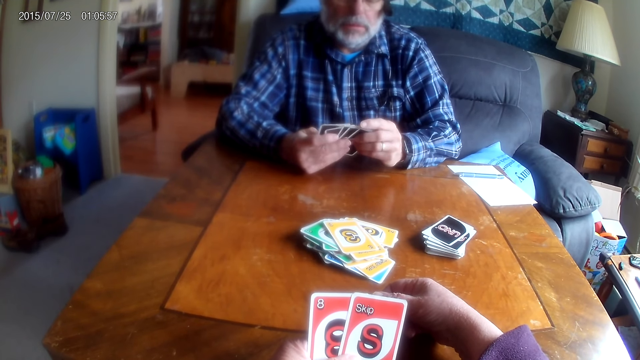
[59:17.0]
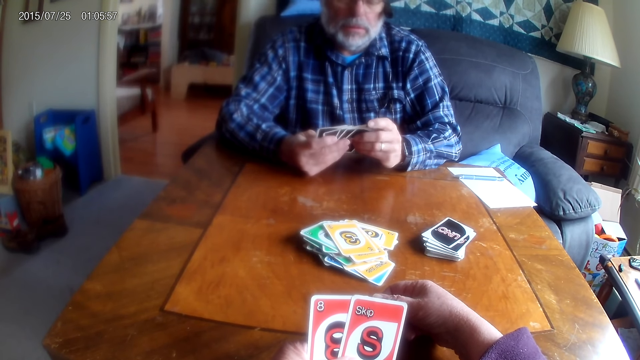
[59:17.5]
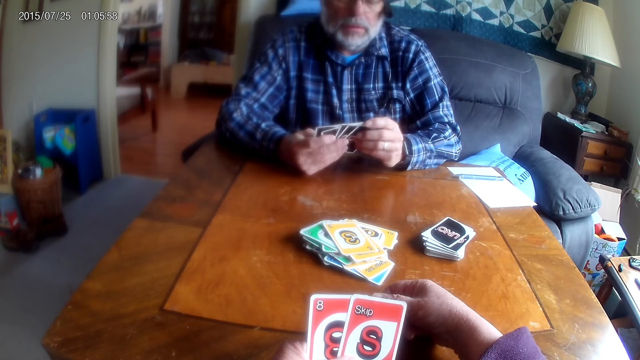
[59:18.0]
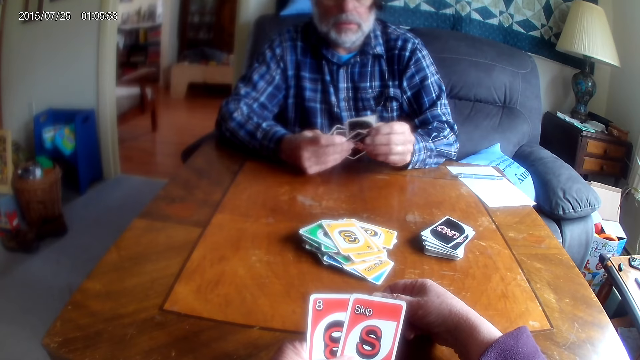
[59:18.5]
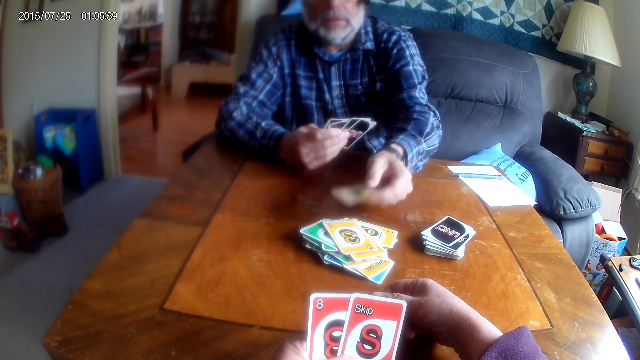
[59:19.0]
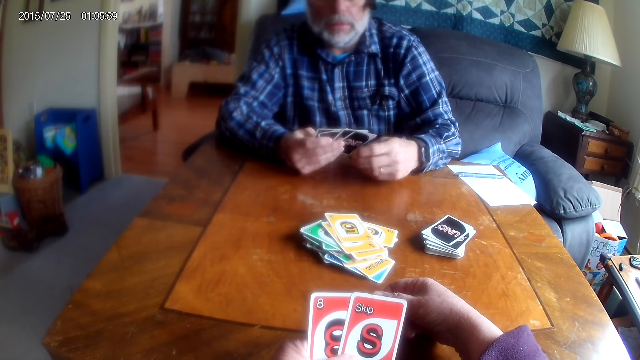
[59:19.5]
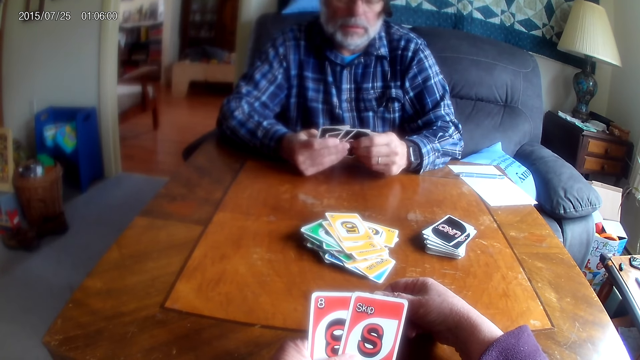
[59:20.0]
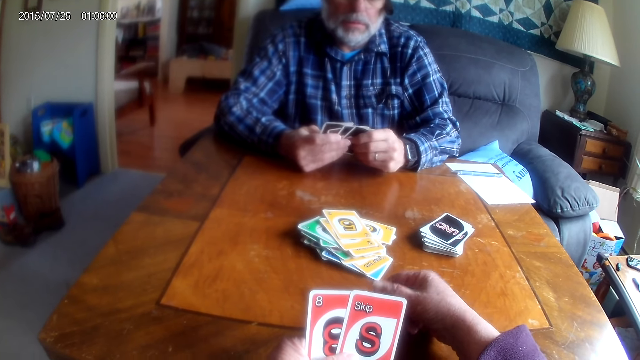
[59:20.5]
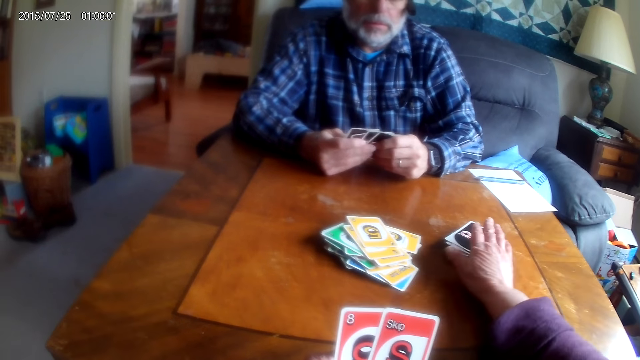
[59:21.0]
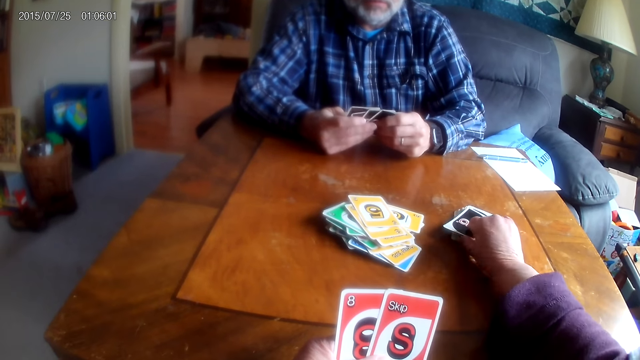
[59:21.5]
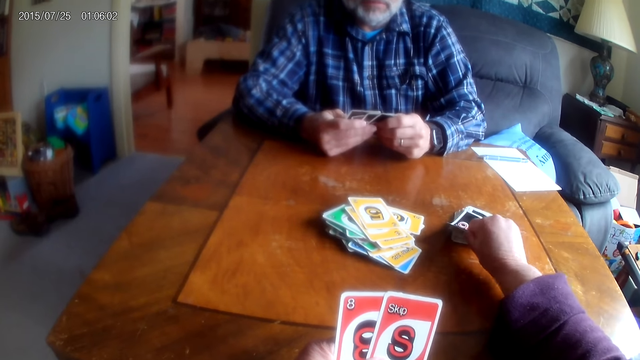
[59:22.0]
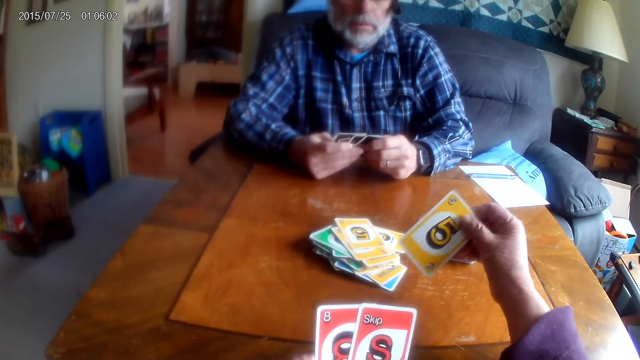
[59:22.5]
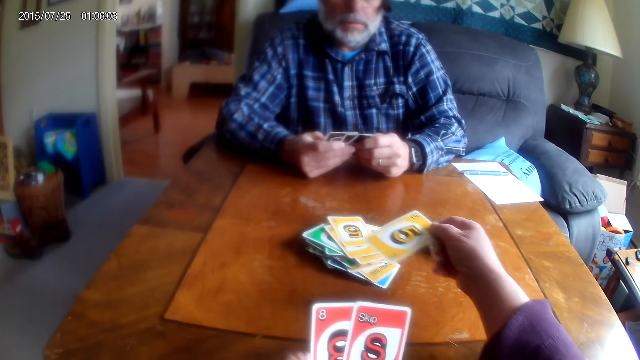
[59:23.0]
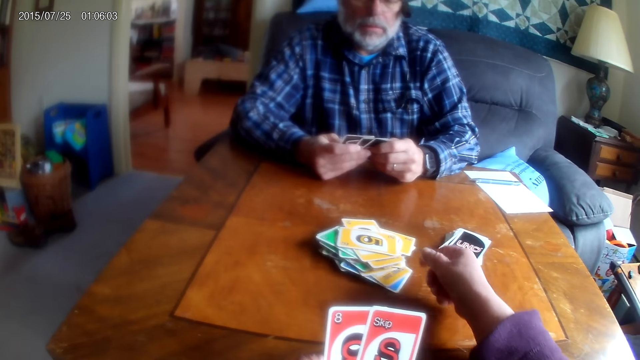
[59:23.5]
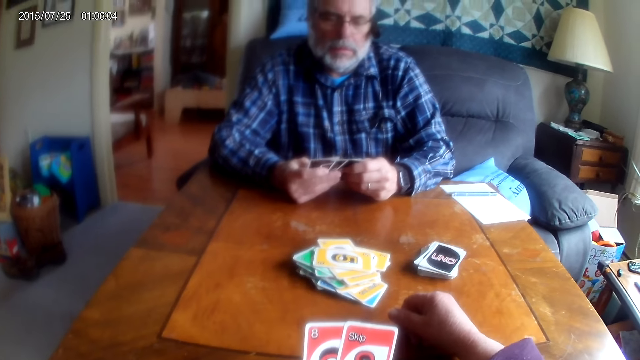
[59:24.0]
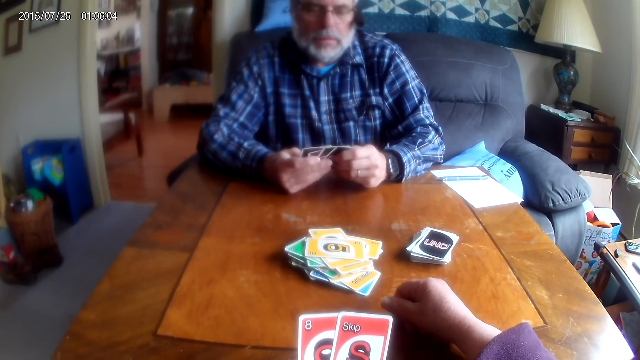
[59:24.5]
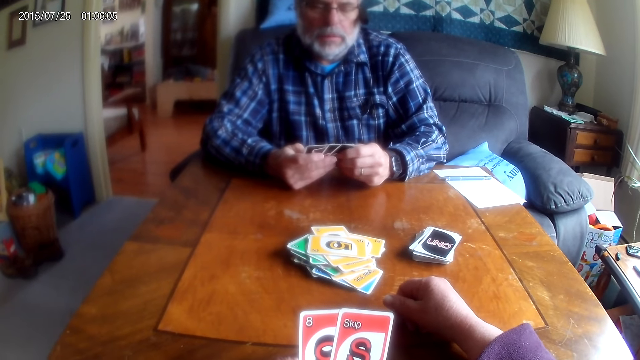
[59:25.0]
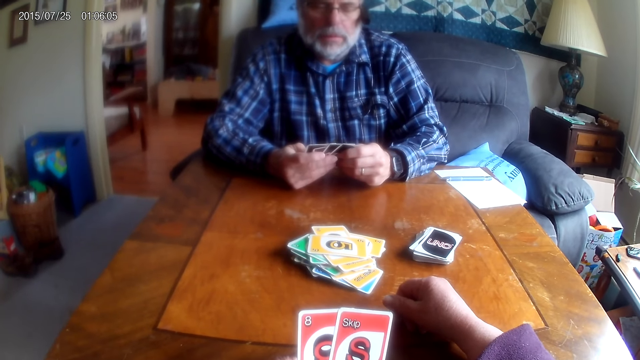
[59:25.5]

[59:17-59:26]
A man places a card on the table. The camera wearer picks up a card from the table. They look at the card and place a card on the table.

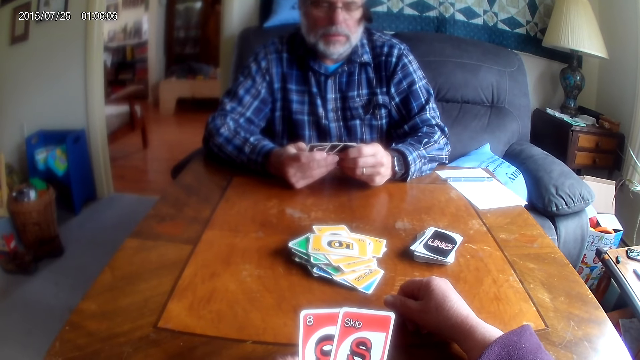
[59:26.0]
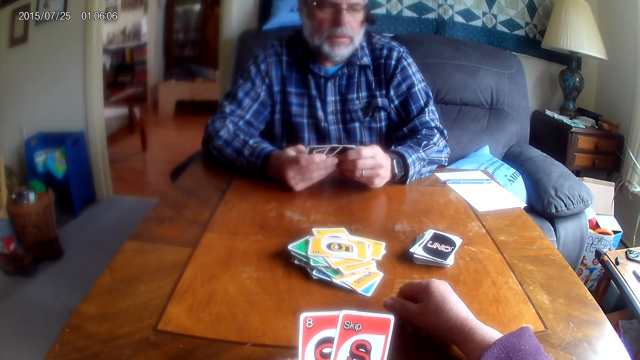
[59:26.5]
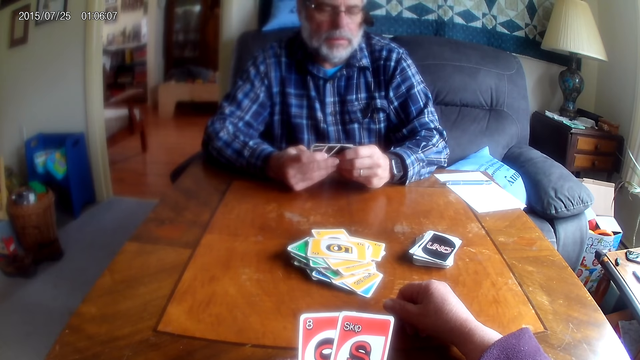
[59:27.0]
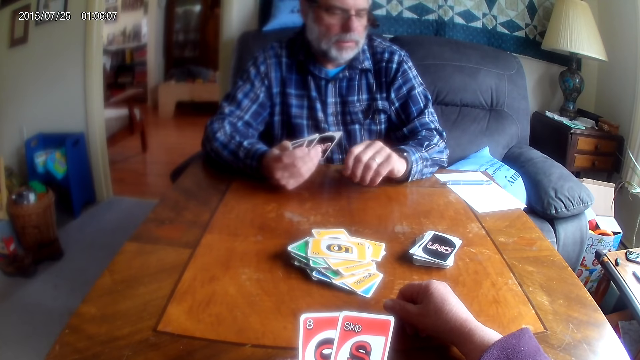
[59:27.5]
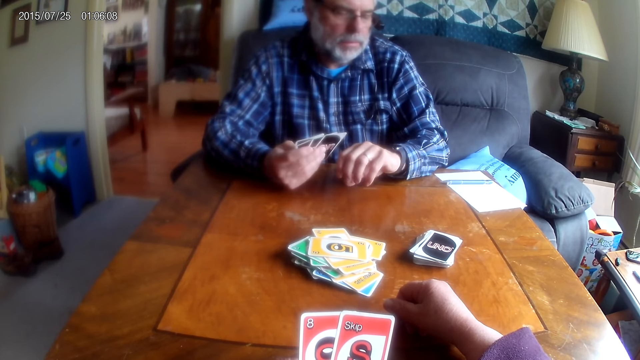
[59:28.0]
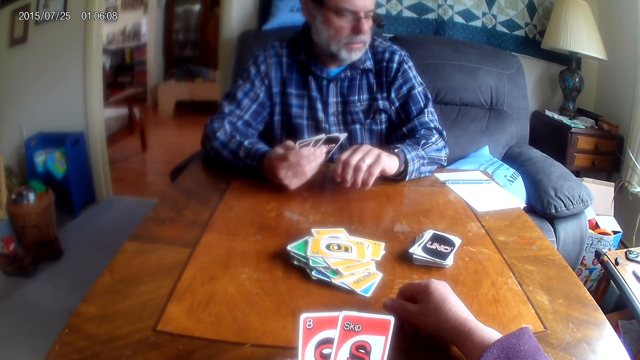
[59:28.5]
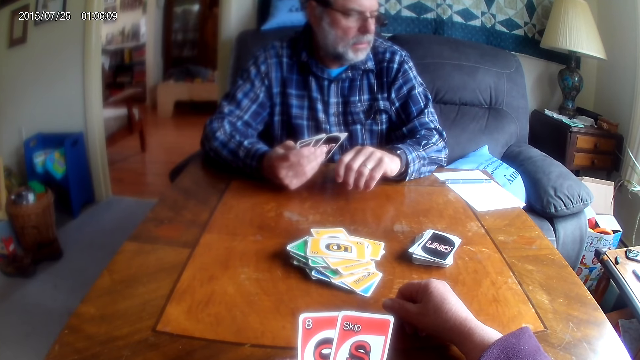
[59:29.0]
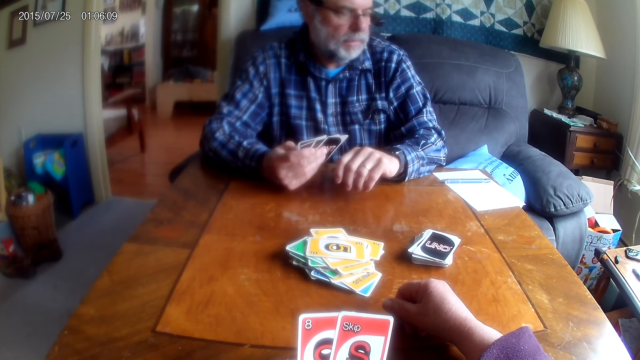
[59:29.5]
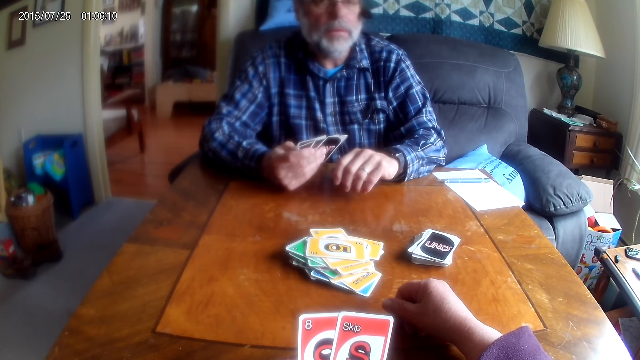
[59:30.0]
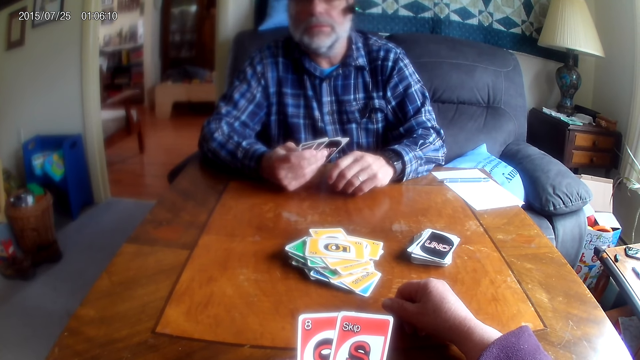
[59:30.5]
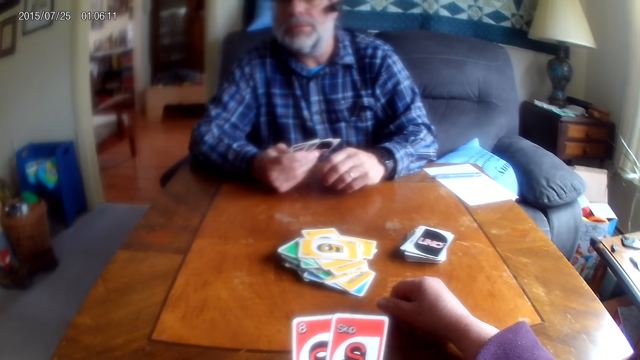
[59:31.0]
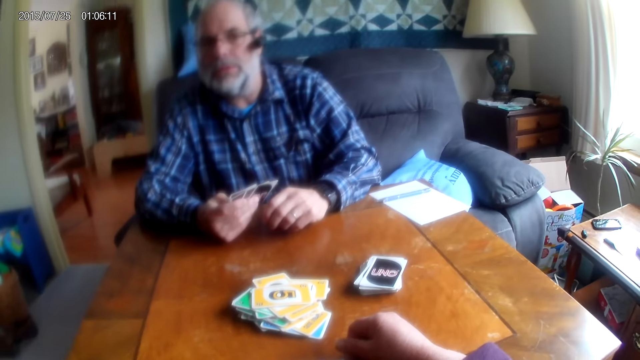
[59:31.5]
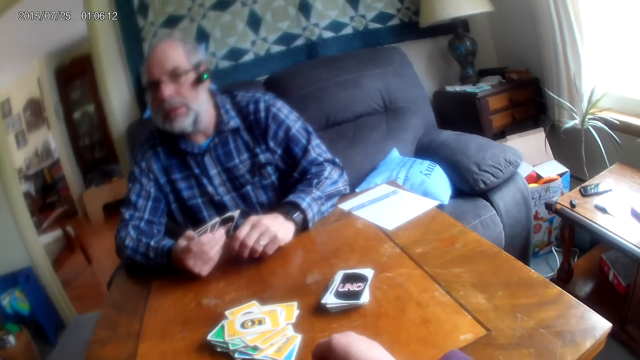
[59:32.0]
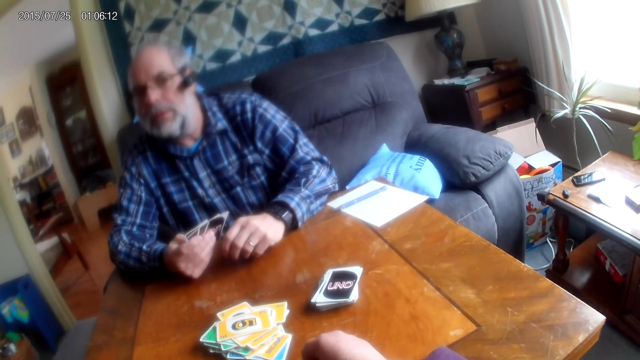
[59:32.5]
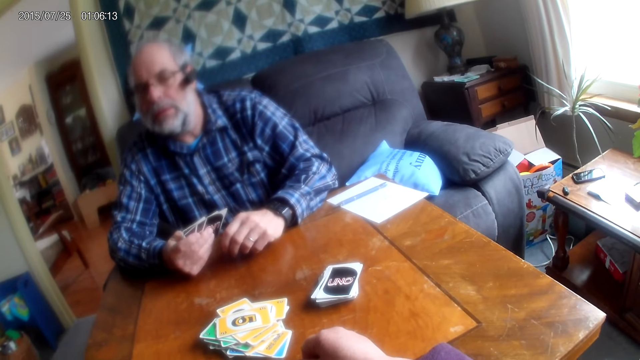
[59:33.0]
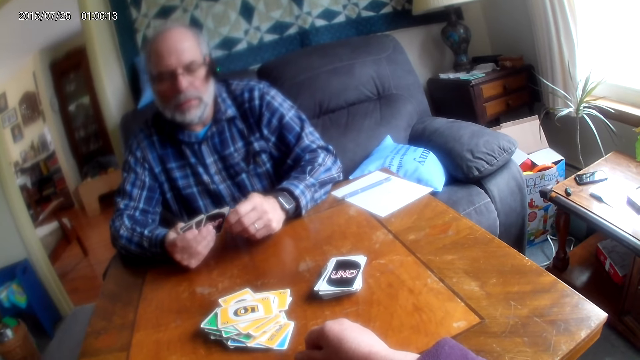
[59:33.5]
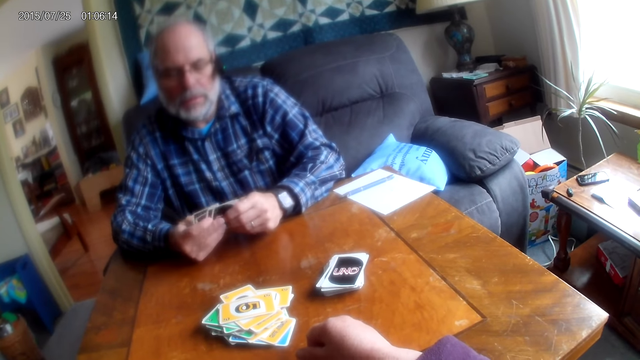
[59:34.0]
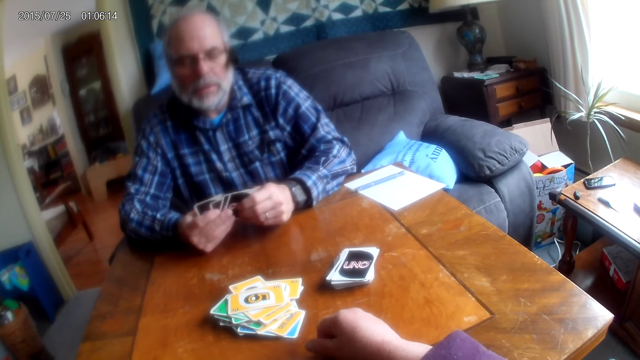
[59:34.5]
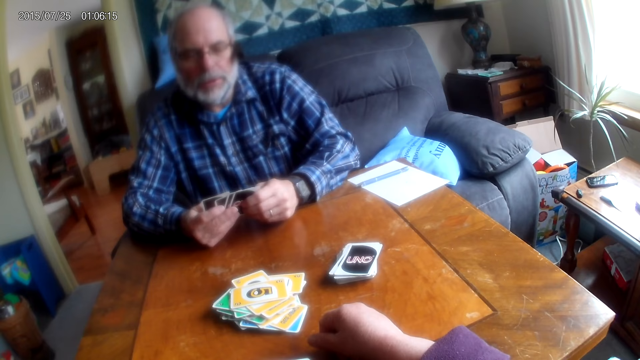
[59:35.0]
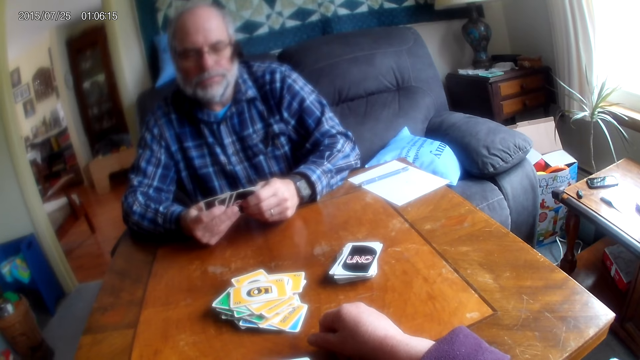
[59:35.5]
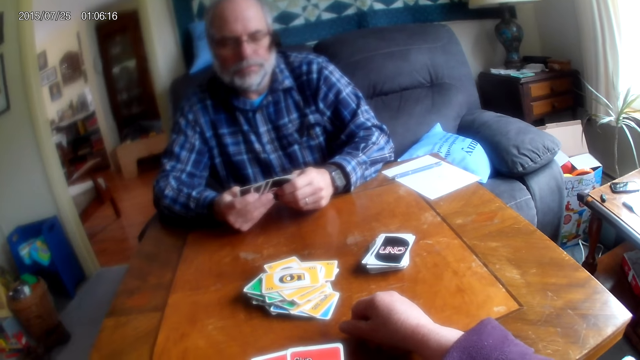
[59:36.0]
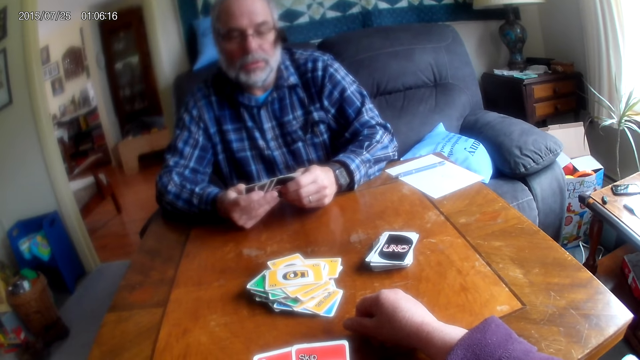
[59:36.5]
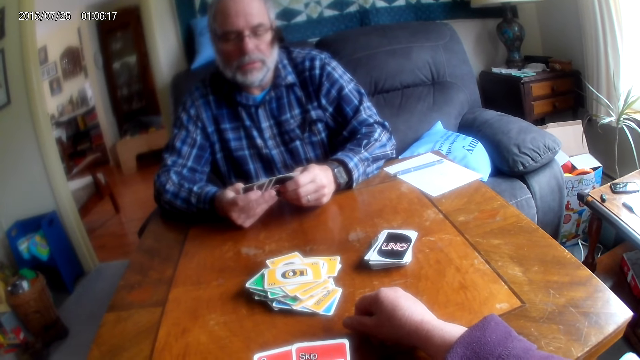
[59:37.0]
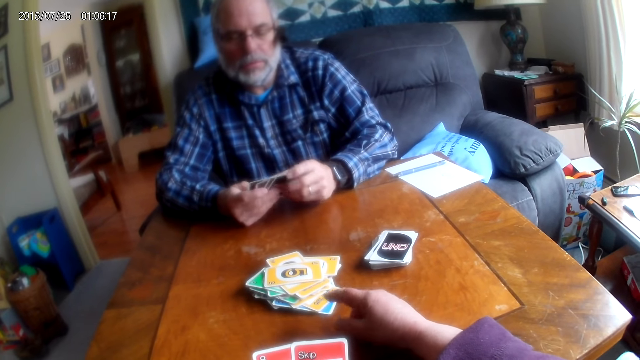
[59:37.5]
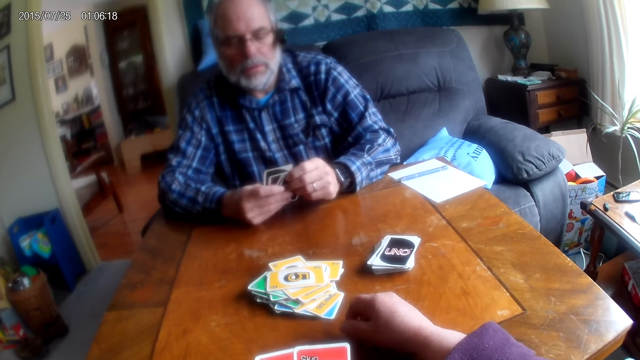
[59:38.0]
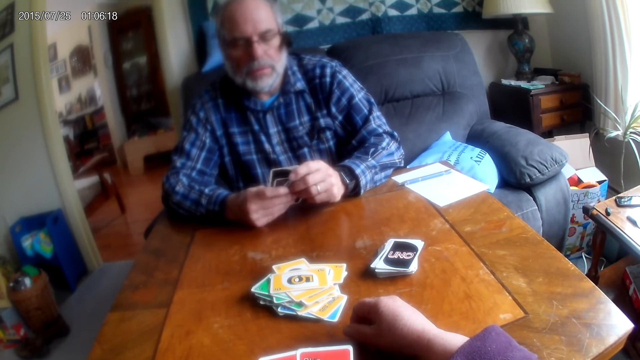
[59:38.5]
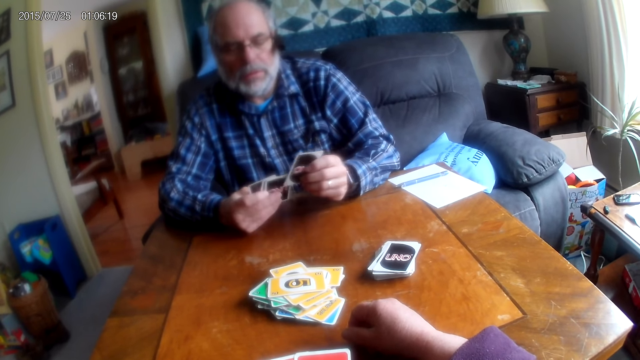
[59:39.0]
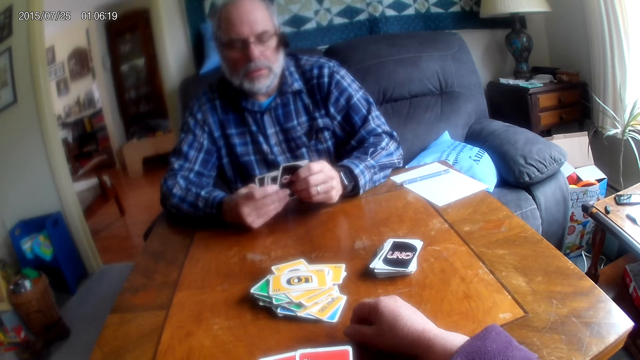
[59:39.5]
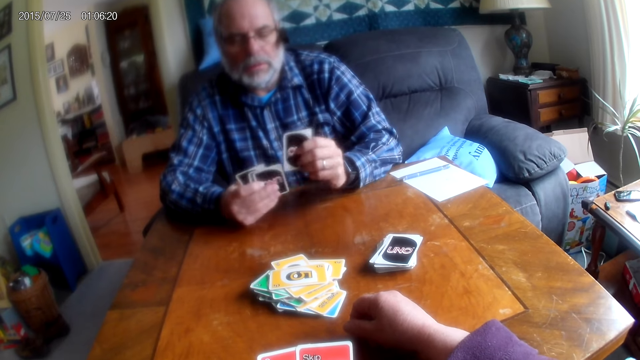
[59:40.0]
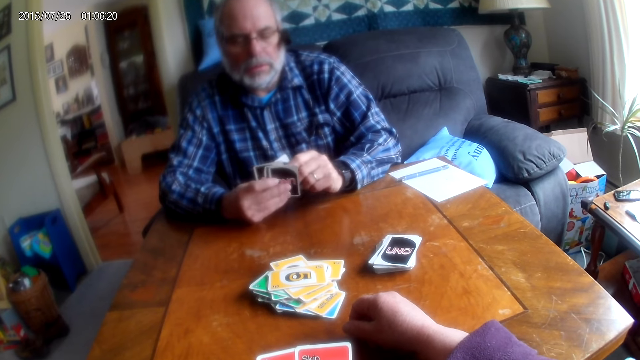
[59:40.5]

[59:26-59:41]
A man looks around the table, looks at the wrist watch, and looks around the room. The camera wearer looks around. The man looks at the cards. The man looks at the cards again. The man holds the cards.
